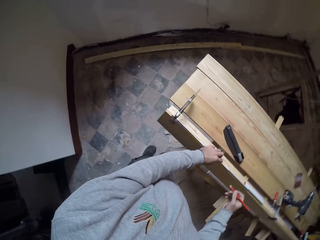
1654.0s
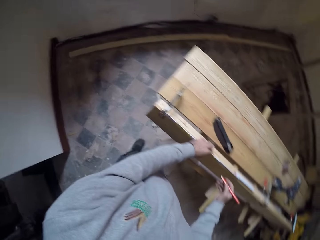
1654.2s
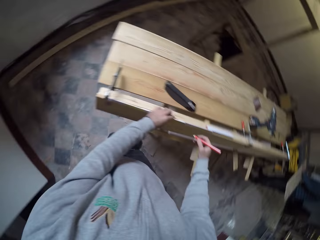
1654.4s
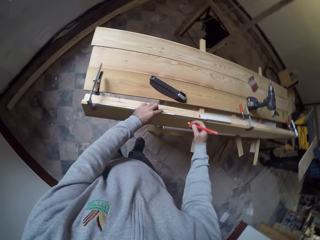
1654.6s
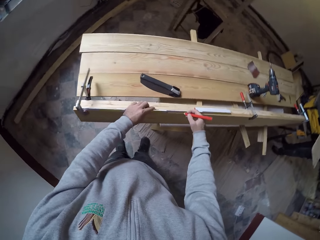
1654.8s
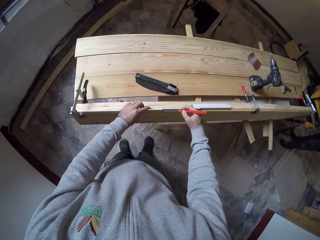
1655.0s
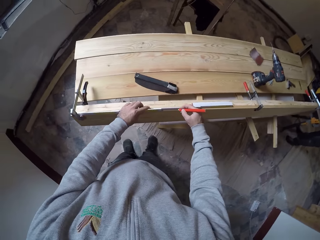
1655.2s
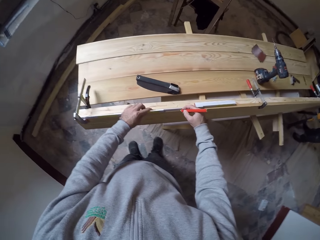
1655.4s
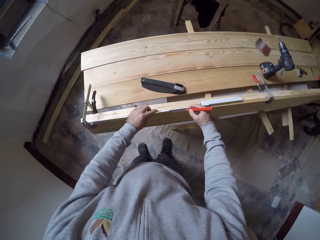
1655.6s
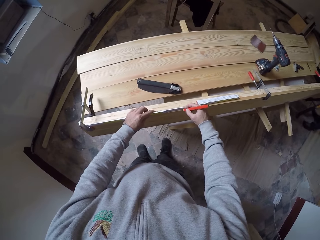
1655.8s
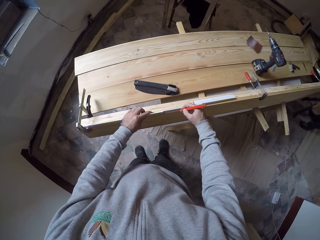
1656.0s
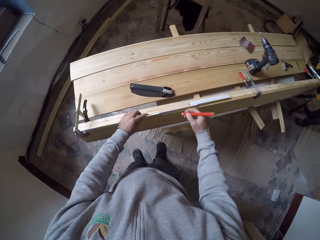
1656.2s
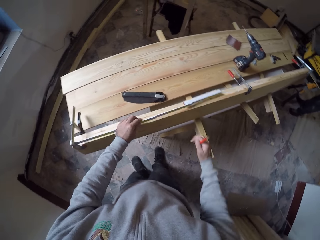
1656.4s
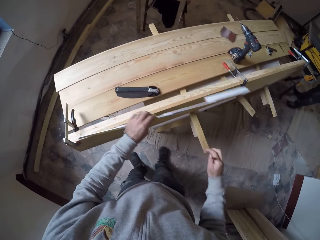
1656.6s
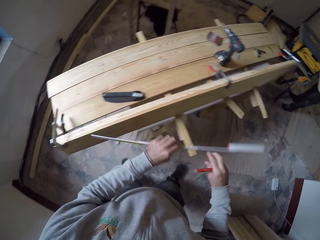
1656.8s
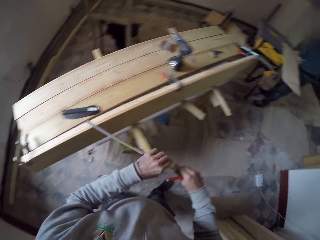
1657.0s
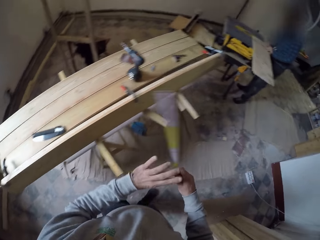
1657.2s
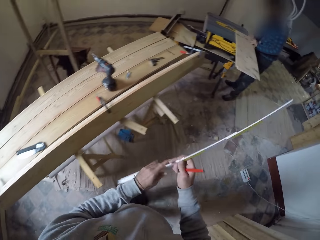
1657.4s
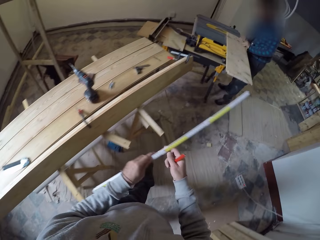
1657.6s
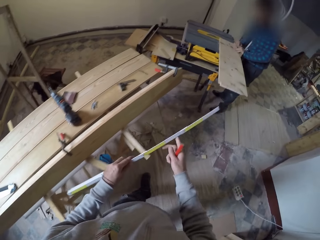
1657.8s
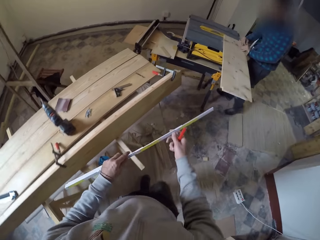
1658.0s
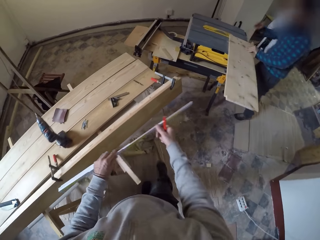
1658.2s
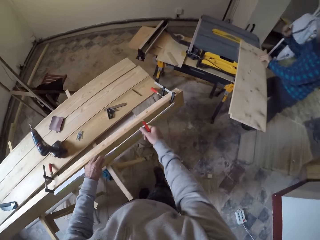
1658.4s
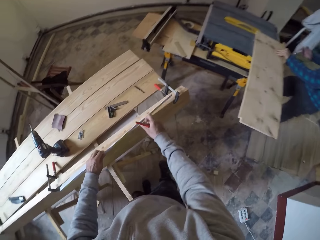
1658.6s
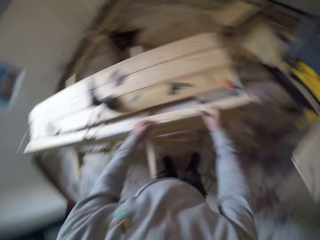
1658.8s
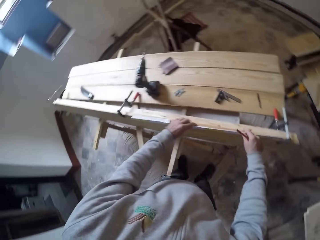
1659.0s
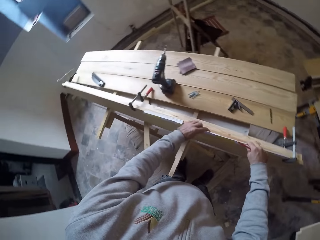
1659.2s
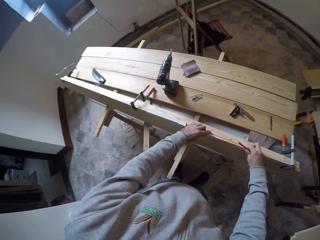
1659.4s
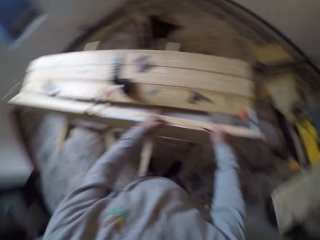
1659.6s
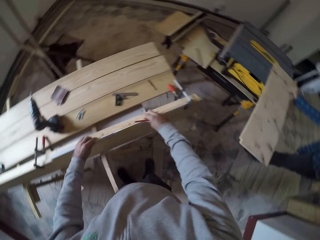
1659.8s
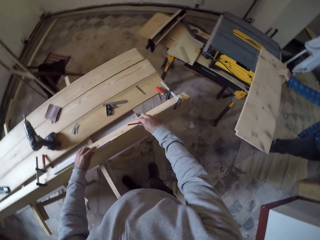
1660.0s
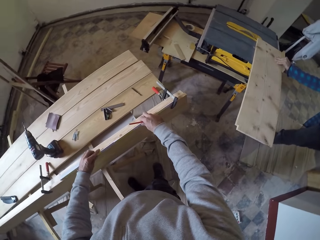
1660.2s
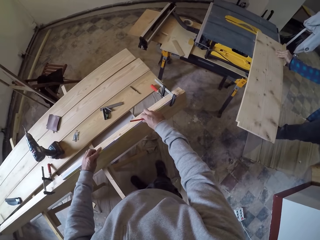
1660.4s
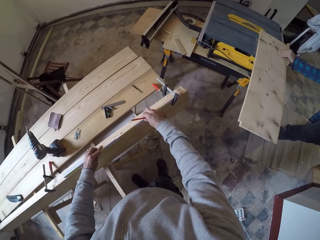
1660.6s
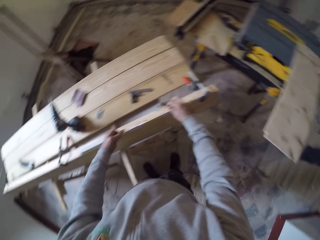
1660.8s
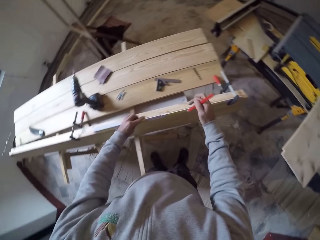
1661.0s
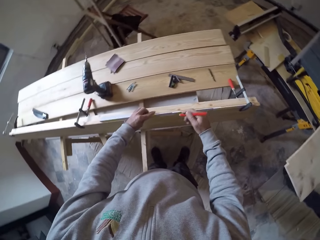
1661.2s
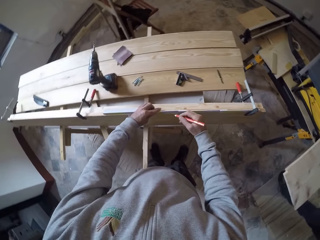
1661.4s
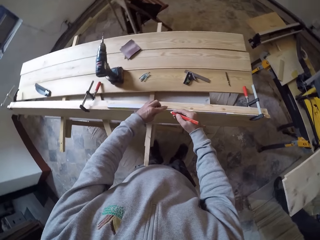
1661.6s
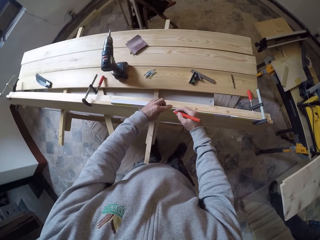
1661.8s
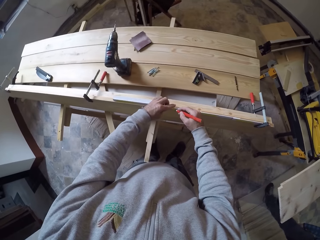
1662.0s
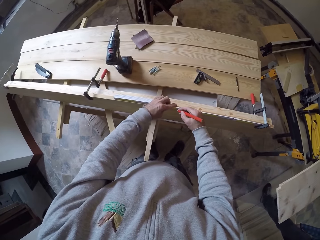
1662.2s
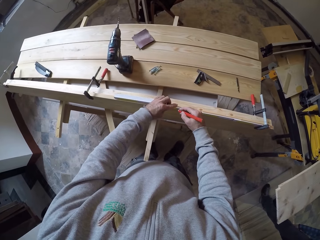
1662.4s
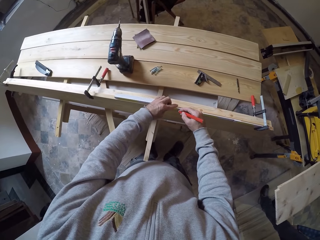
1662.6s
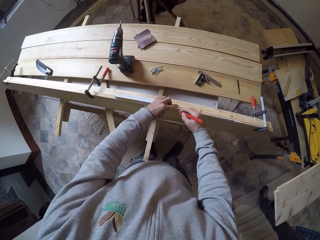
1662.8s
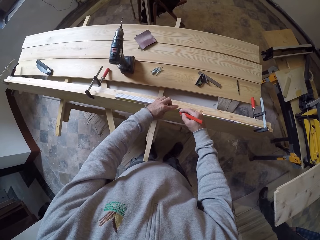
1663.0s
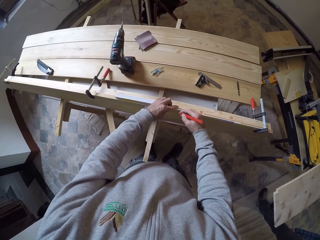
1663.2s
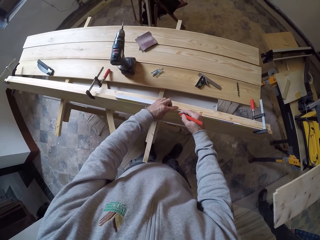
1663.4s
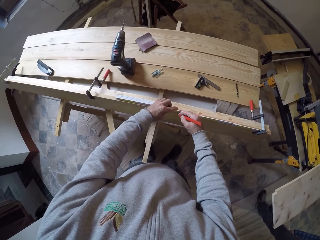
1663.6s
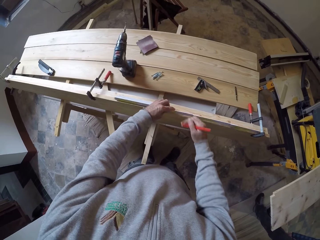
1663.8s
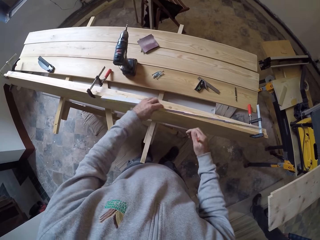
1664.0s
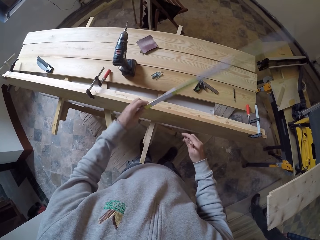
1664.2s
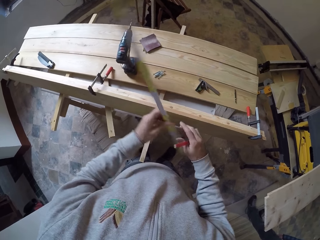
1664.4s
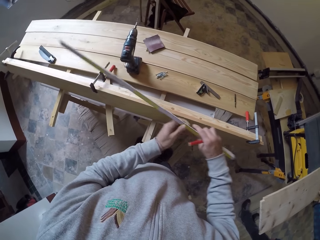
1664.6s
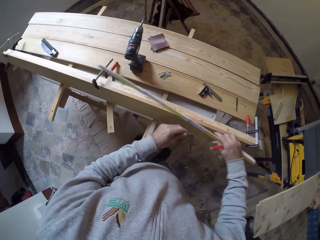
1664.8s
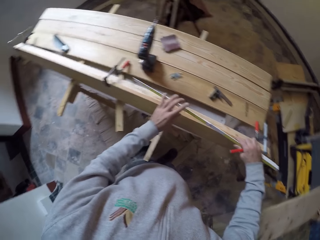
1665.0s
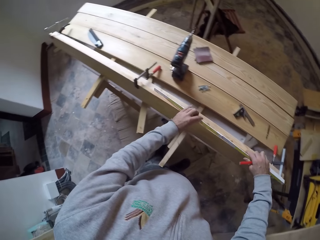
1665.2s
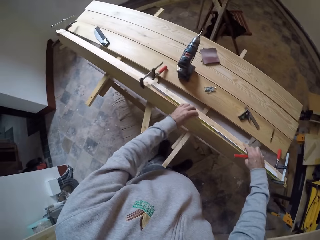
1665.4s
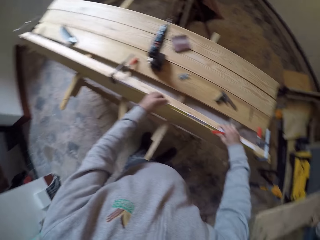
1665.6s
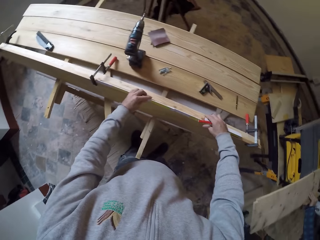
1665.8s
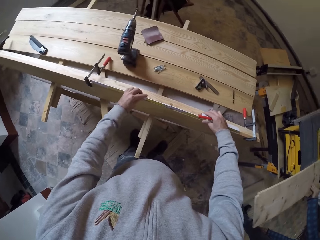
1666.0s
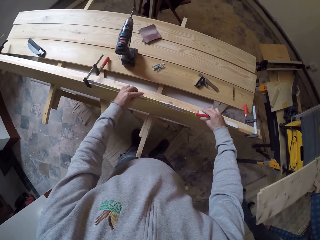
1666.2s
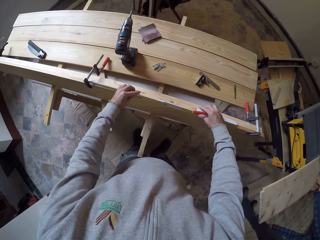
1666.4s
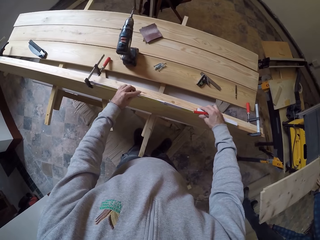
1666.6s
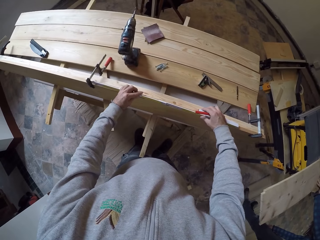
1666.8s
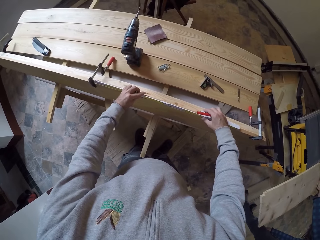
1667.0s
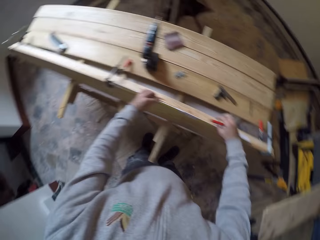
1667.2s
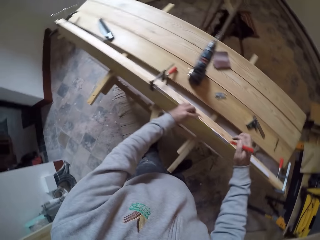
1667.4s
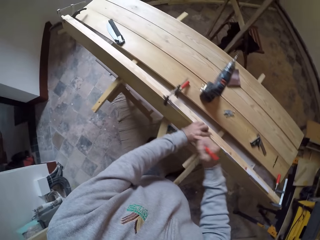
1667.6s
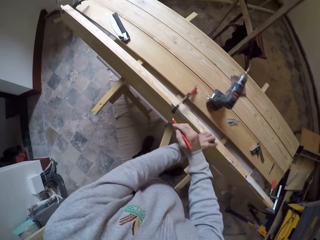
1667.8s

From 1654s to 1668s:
The camera wearer marks the plywood with a pencil. They turn a measuring tape. They measure the wood with the measuring tape. They mark the plywood with the pencil. They mark on the wood with the pencil. They turn the measuring tape. They measure the wood with the measuring tape.

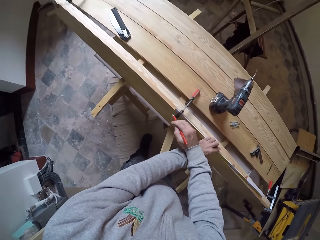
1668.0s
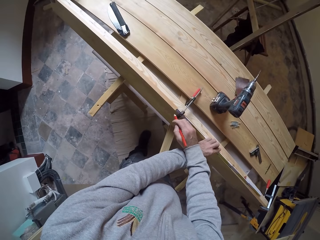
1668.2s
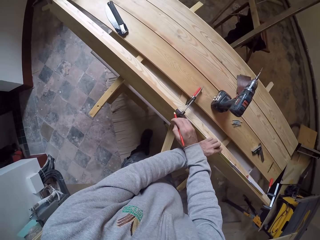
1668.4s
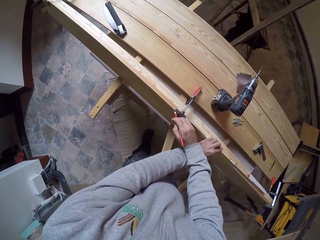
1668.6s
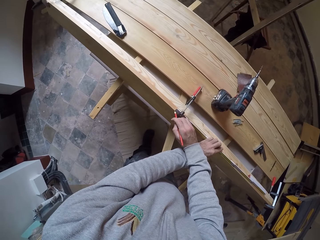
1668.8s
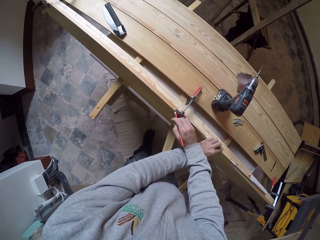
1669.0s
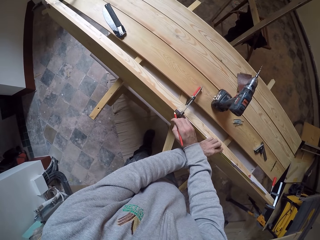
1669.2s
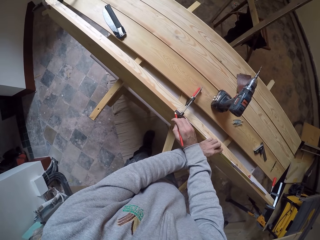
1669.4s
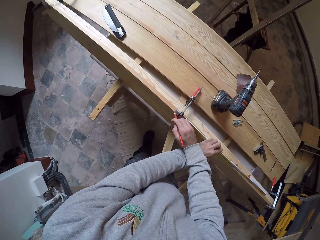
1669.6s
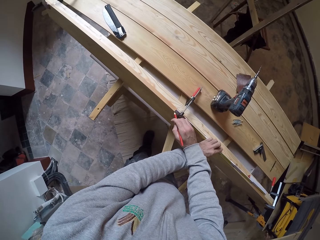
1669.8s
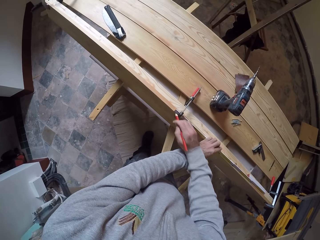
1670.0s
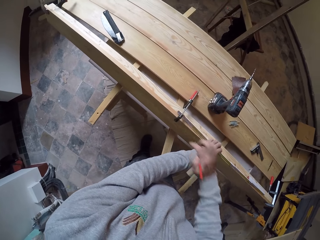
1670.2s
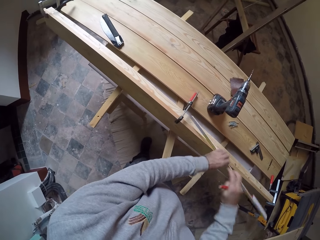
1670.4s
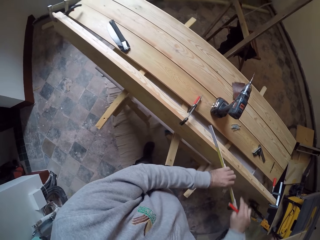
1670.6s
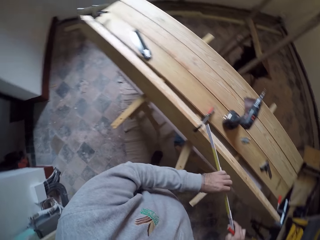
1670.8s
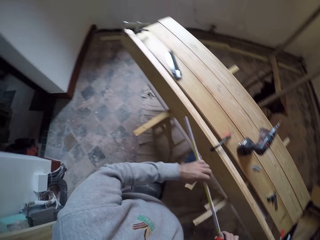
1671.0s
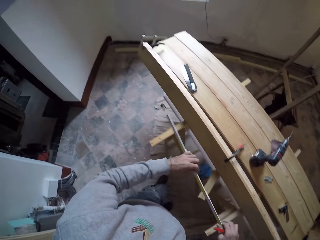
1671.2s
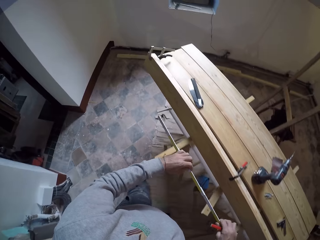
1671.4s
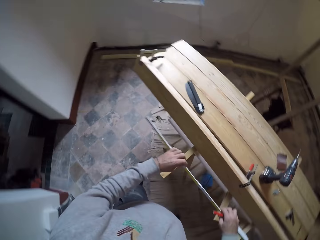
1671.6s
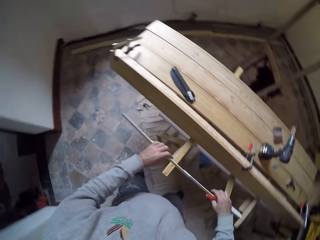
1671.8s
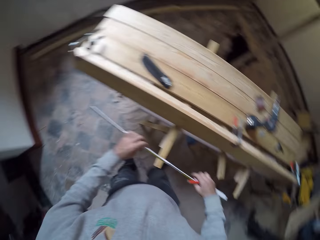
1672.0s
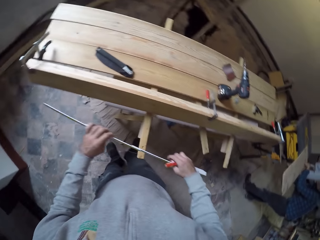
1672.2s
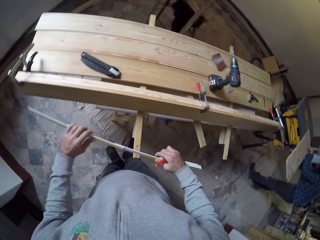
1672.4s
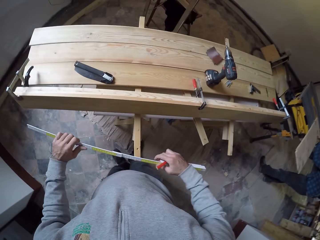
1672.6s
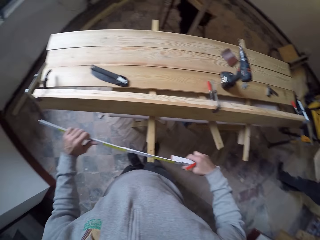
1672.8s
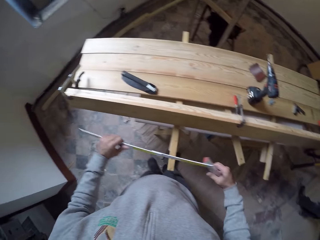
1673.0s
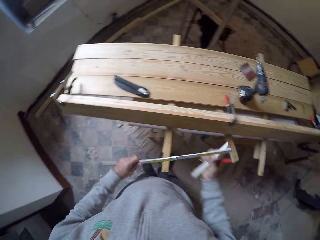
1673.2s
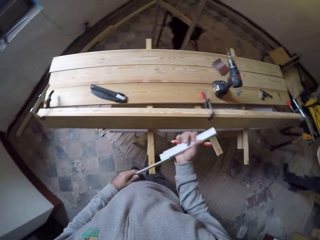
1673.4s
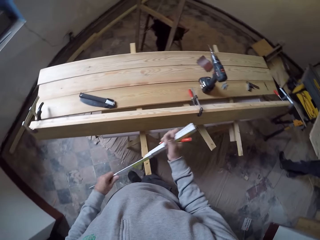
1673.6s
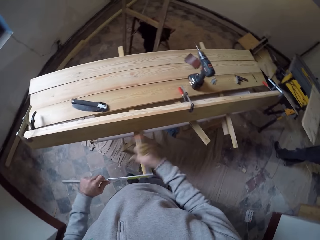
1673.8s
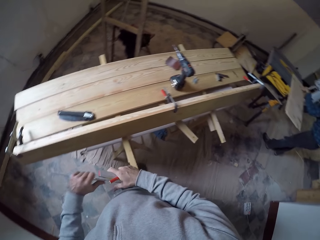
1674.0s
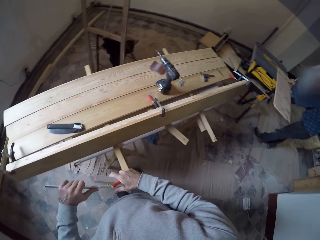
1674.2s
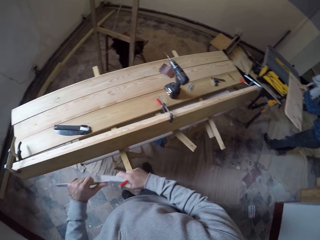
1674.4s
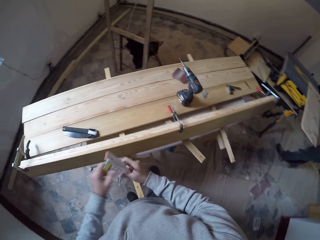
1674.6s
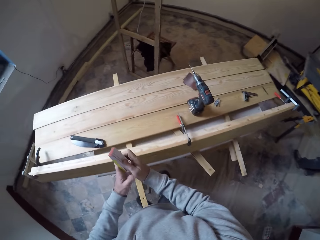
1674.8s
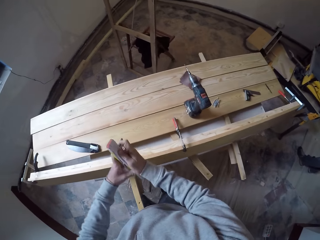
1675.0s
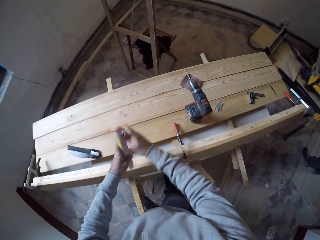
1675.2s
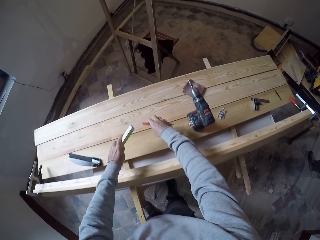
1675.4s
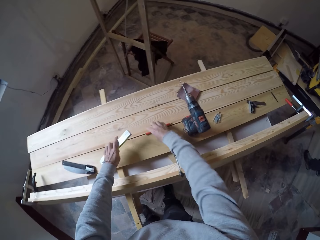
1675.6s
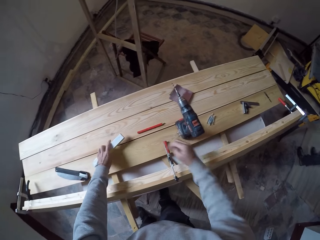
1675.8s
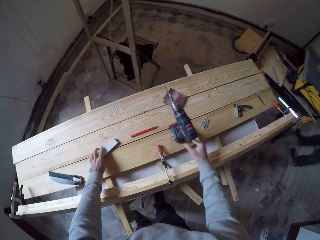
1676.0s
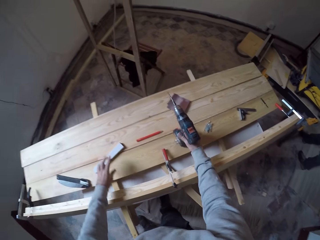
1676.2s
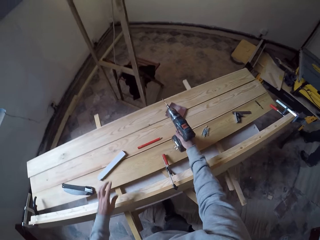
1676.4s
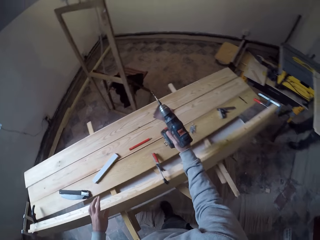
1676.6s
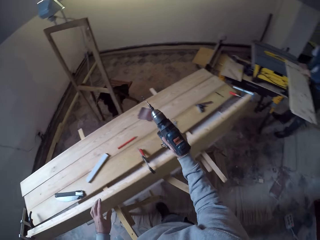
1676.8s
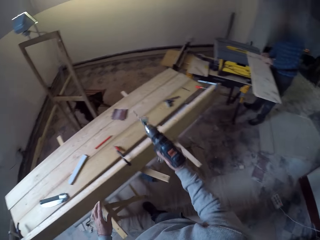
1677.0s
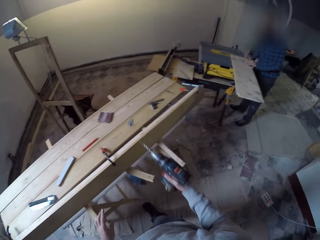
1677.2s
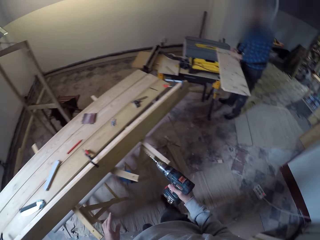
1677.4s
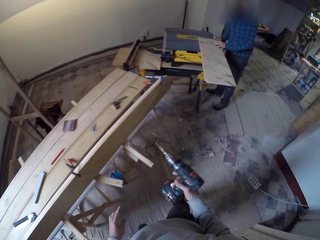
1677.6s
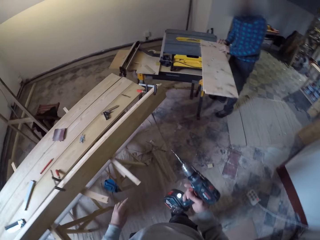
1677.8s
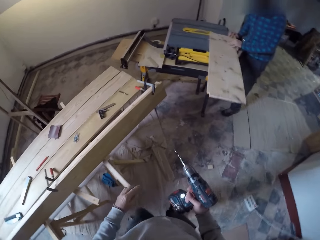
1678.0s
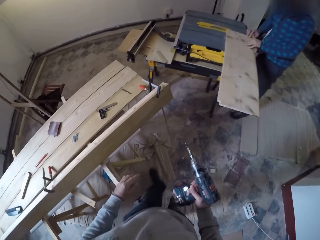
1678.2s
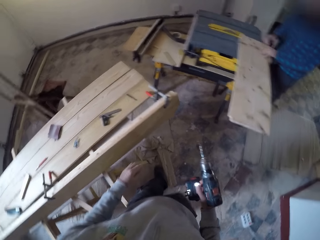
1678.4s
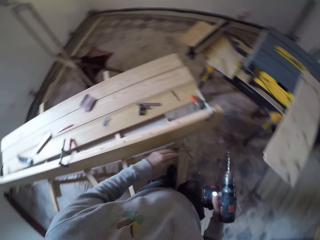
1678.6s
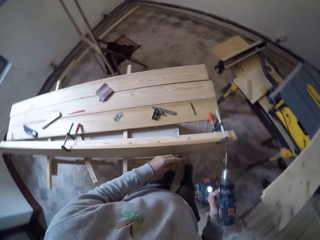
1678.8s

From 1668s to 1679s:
The camera wearer marks on the wood with a pencil. They look around. They fold a measuring tape. They put the pencil on the wood and put the measuring tape on the wood. They pick up a drill on the wood. They walk in the workshop.
